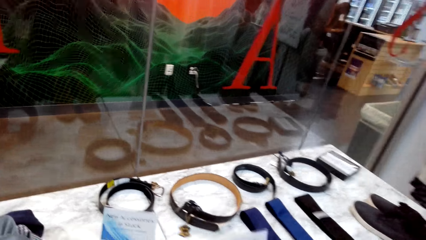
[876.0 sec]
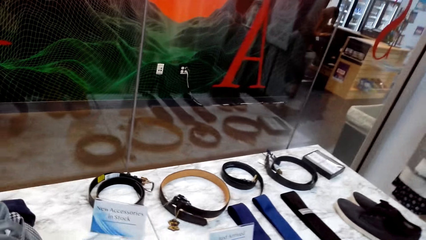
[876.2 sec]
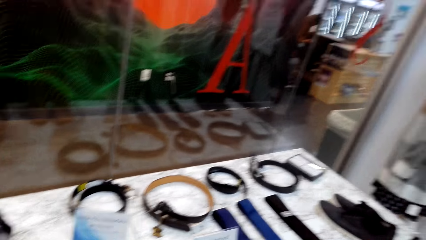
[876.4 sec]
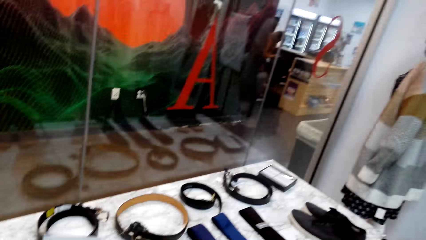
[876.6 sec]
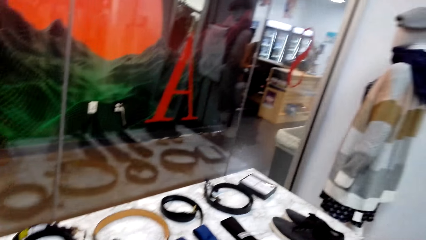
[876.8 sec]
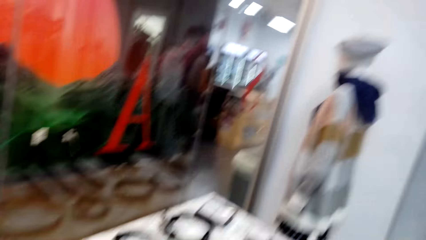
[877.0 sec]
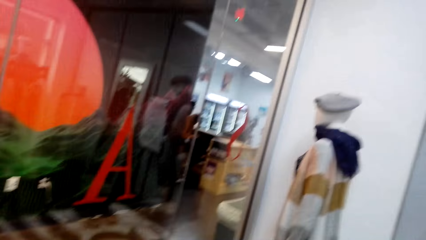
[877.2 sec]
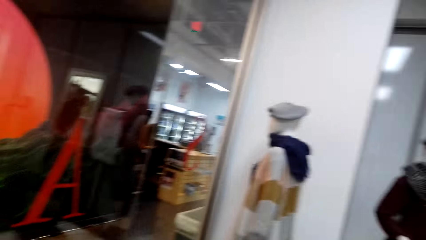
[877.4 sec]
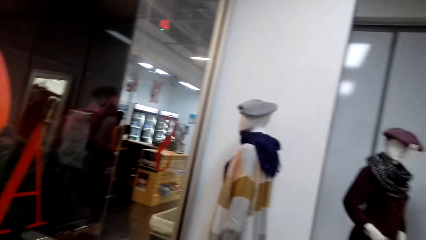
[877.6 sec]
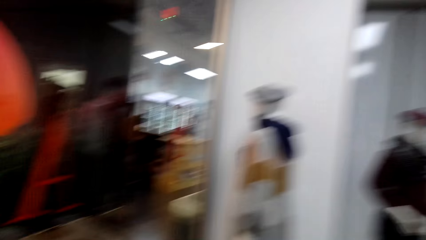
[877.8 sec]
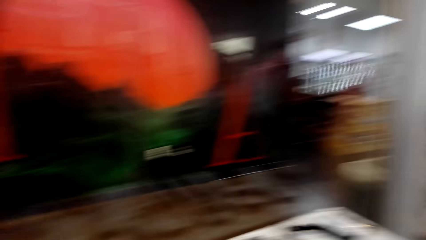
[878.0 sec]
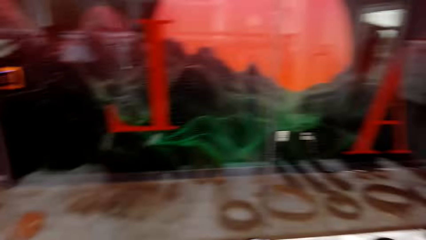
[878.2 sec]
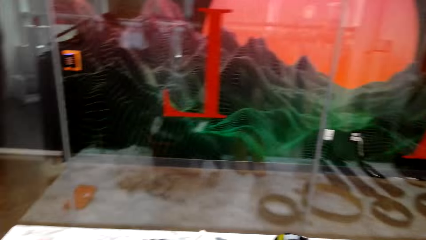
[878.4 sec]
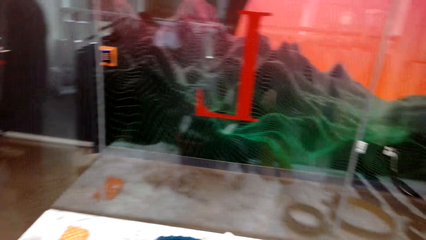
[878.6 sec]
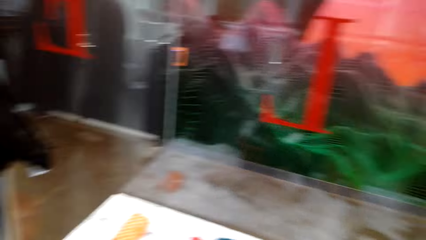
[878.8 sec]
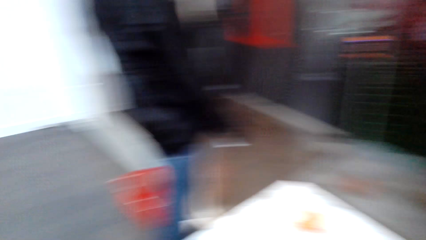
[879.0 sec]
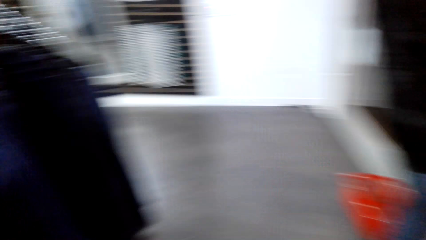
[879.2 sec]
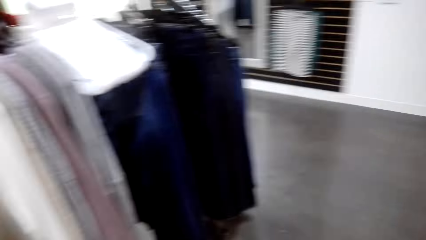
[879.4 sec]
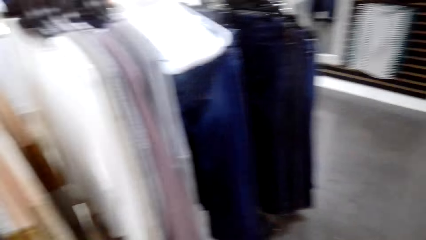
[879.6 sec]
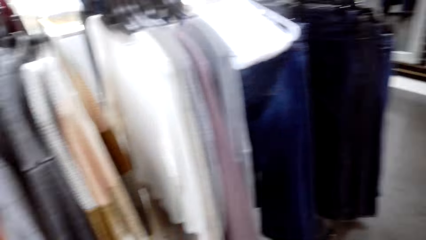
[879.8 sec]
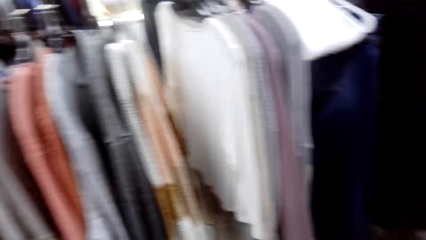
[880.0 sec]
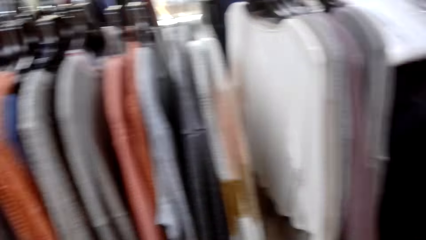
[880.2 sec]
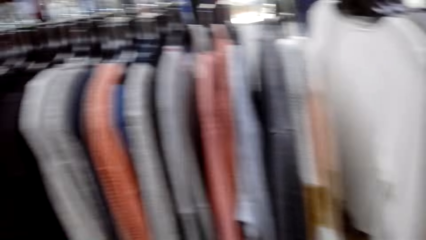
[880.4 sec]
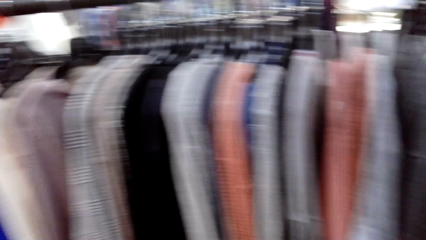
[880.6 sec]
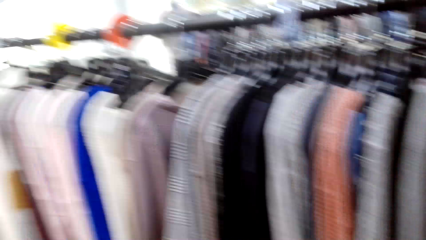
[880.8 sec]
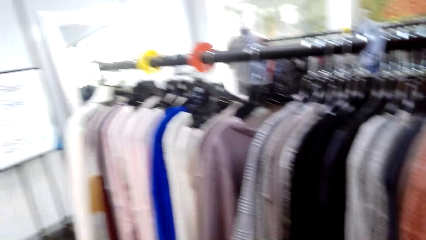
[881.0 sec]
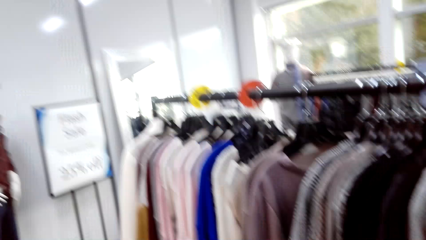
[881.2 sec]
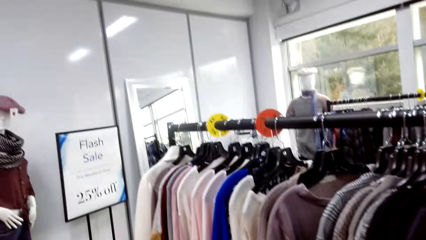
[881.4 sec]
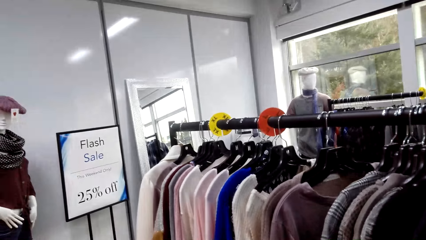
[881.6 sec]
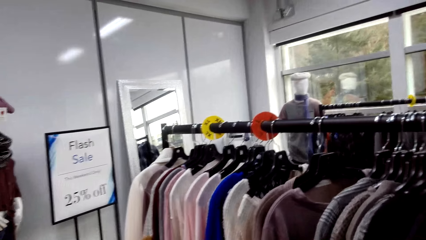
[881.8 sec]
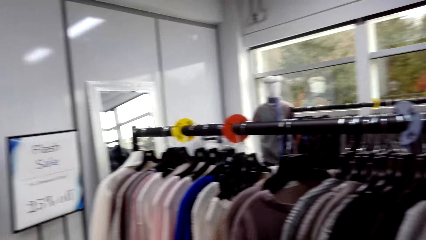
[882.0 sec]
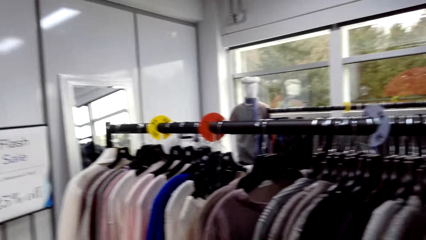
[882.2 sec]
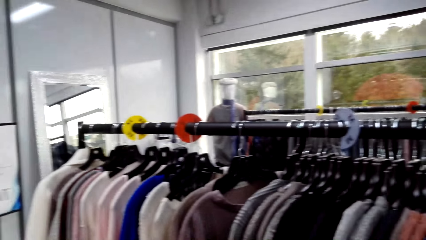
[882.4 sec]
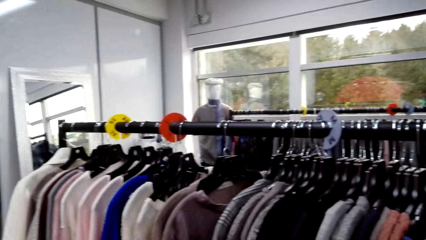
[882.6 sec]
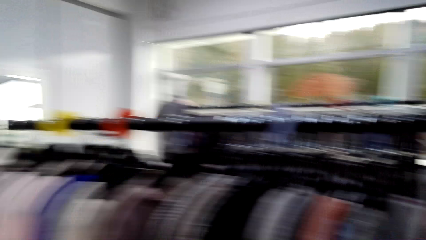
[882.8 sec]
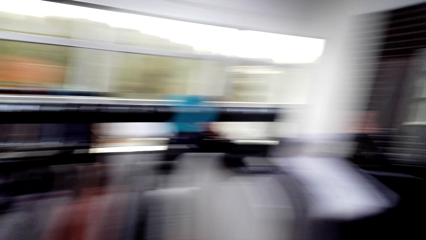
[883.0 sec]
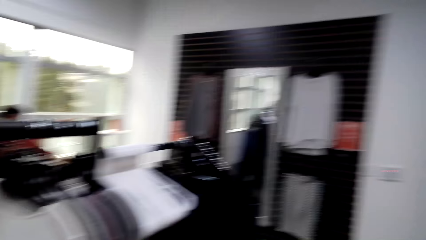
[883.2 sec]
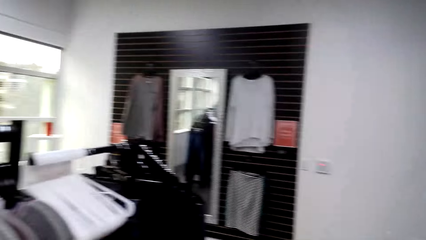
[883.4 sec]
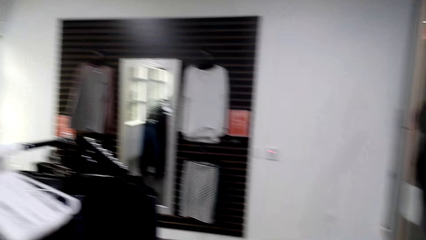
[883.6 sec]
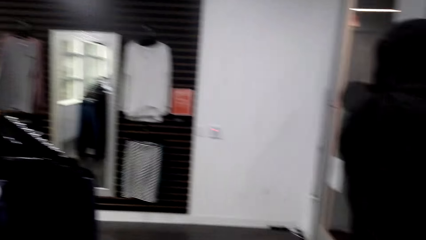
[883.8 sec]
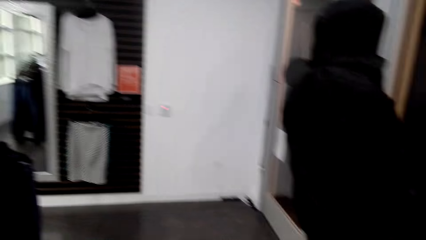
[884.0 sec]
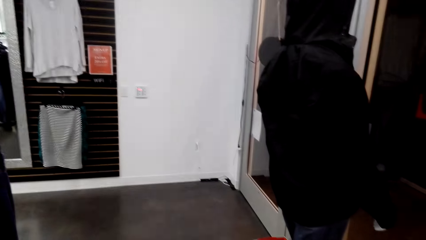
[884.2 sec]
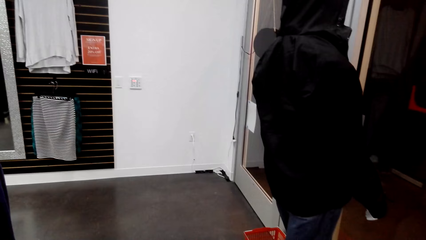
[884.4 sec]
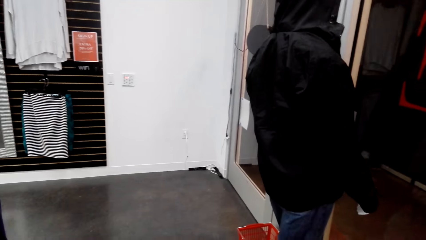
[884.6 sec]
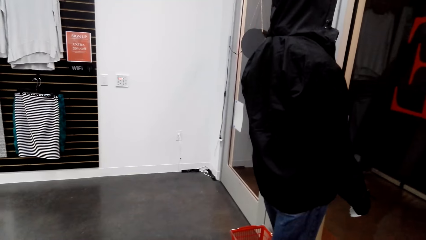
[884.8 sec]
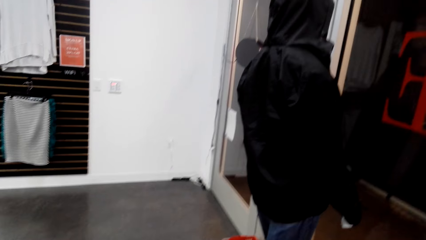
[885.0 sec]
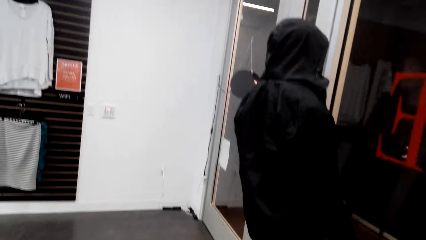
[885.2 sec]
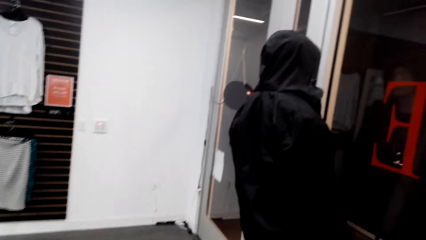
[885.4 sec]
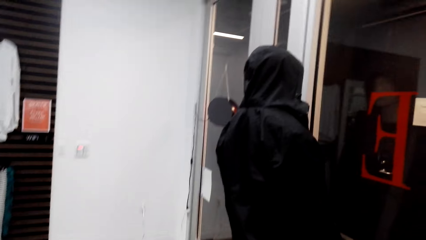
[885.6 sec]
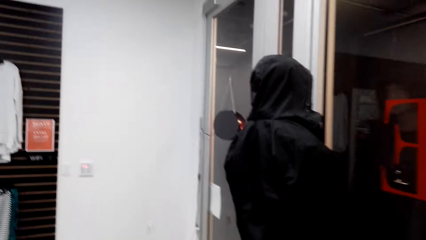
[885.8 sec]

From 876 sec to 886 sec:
The camera wearer looks around the clothing store. They walk in the room.

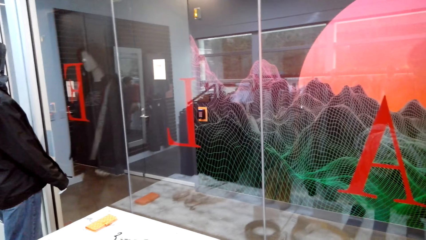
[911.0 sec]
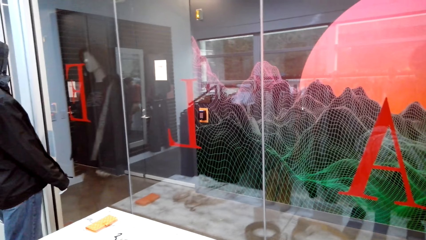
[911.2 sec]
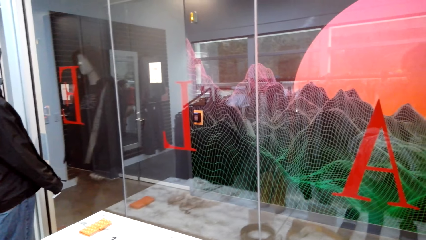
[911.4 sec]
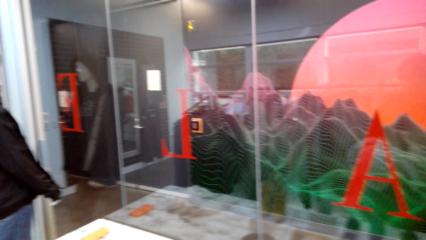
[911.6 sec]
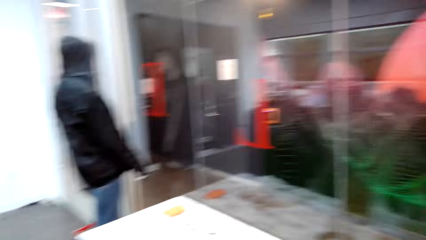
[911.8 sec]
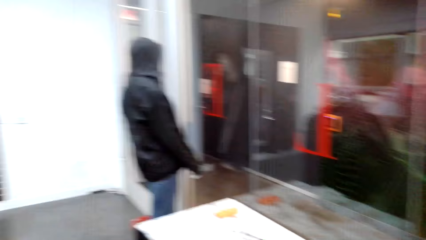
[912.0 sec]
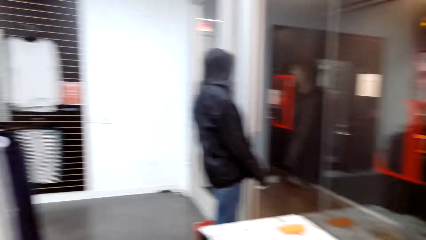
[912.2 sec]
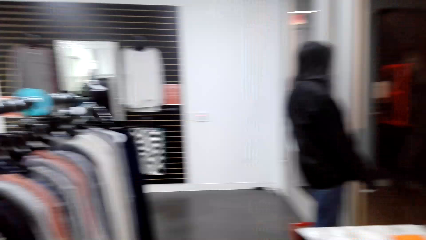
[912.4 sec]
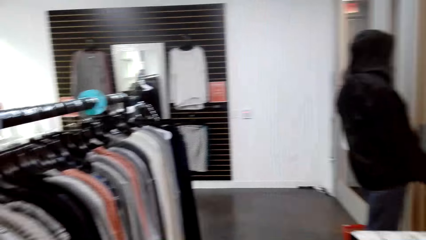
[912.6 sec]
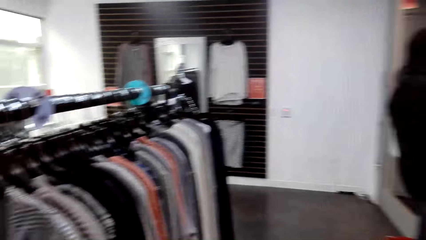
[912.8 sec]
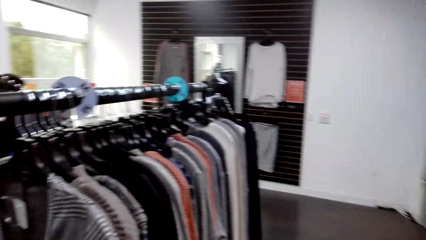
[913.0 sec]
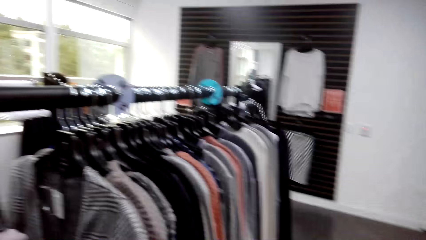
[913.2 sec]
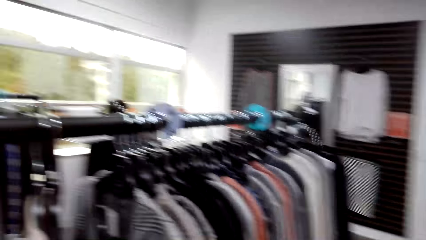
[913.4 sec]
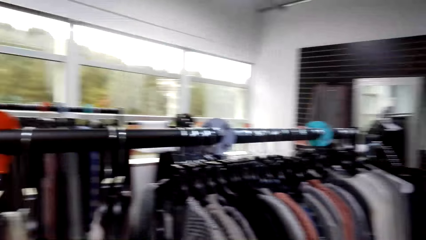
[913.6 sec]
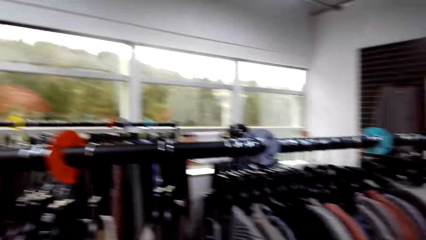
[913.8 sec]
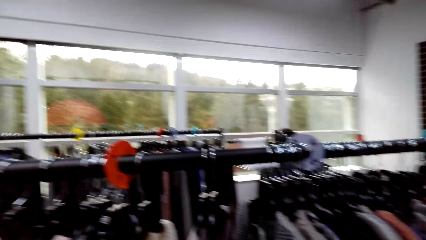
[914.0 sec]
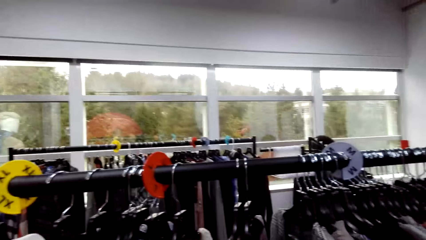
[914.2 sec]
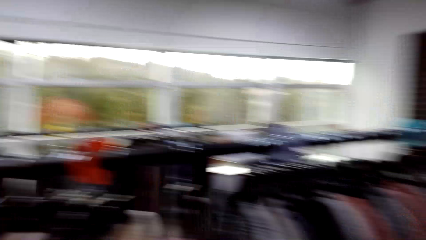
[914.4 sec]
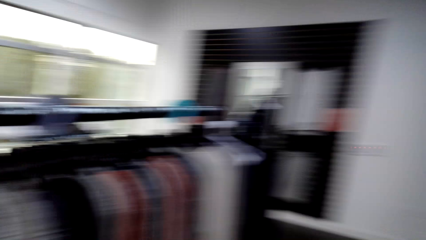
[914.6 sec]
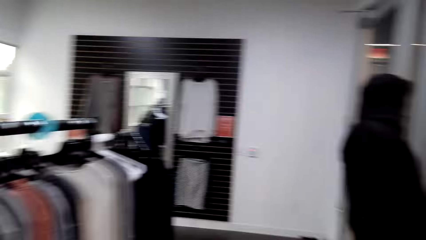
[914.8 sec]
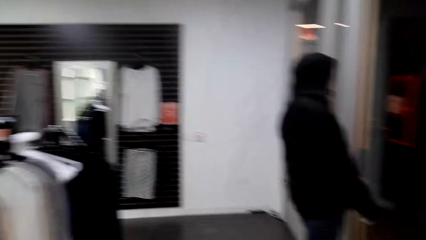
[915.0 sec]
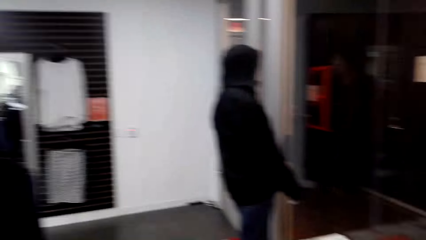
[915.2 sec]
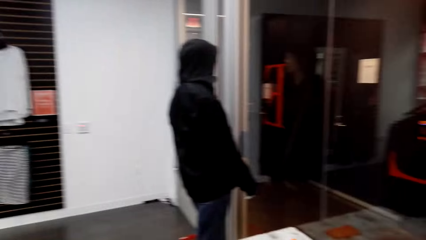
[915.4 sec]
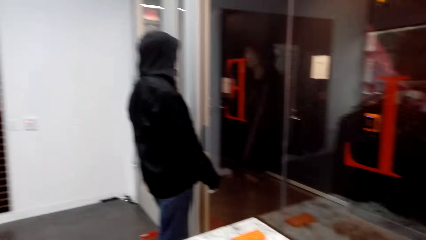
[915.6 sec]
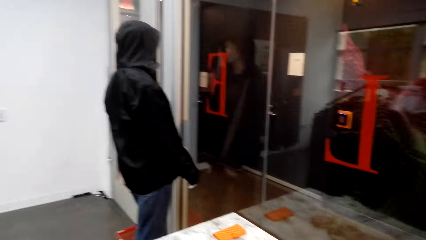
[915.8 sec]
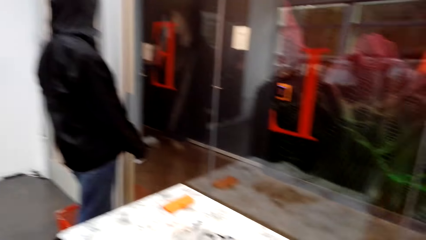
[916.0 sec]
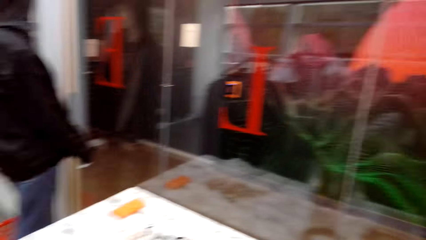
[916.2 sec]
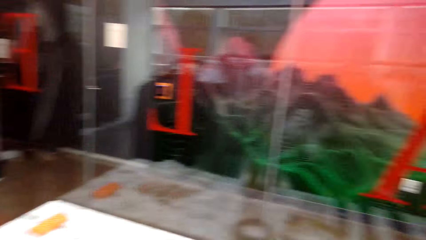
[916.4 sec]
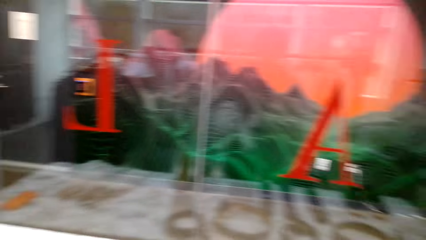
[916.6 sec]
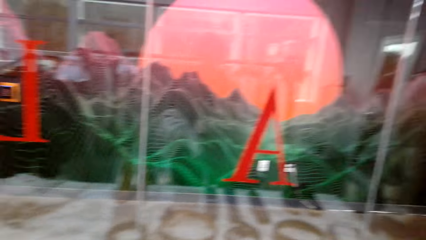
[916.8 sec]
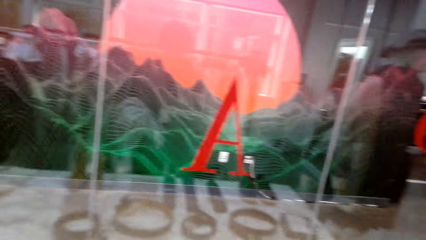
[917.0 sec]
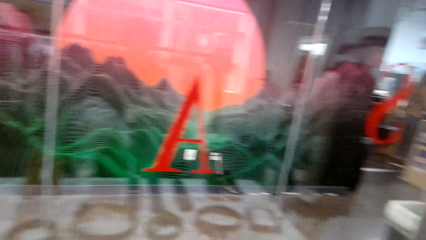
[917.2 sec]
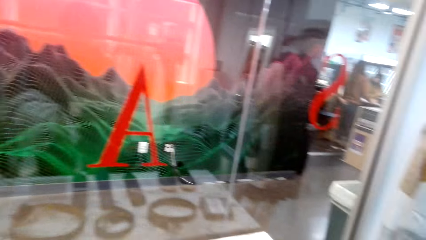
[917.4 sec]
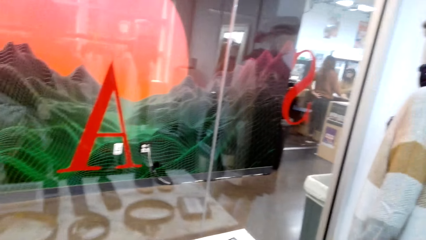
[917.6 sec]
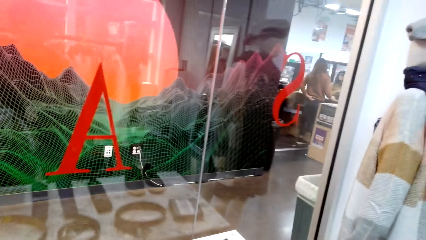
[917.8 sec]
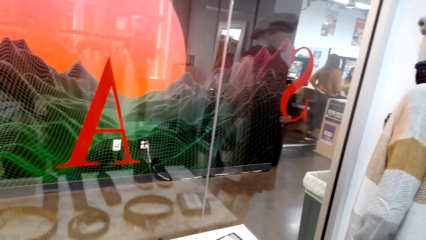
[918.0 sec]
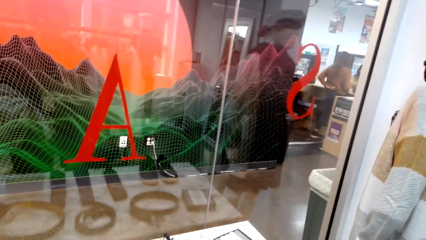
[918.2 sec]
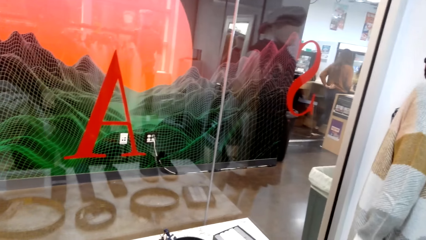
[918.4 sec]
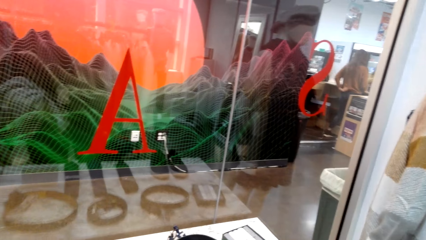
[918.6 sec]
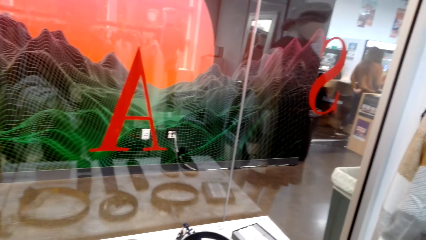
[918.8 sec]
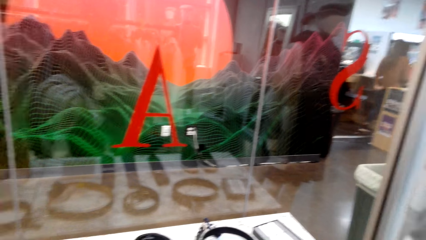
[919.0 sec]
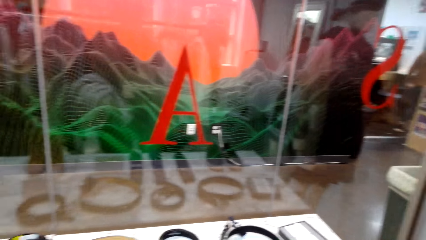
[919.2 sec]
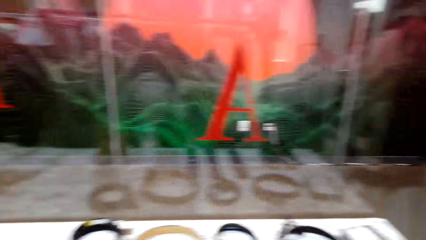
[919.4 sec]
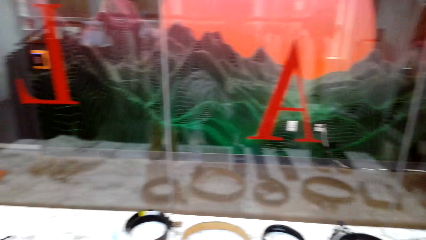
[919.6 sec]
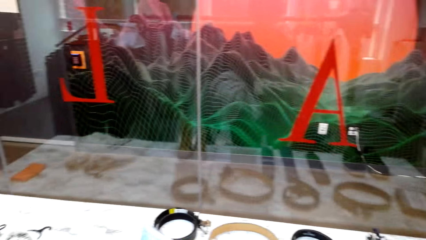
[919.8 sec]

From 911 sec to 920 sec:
The camera wearer looks around. They walk in the room.
